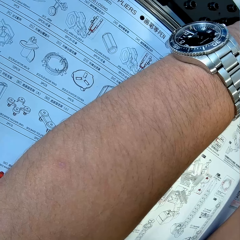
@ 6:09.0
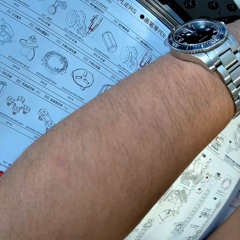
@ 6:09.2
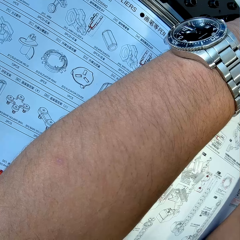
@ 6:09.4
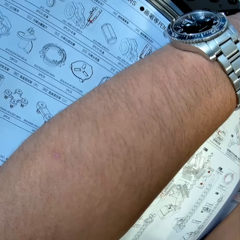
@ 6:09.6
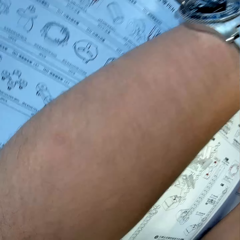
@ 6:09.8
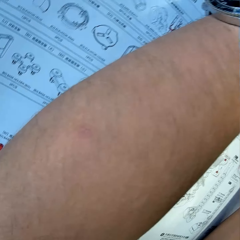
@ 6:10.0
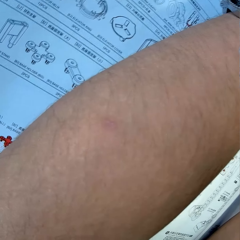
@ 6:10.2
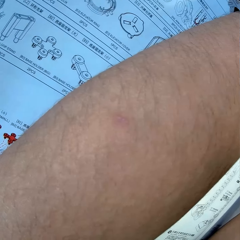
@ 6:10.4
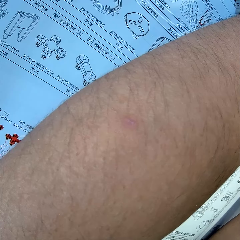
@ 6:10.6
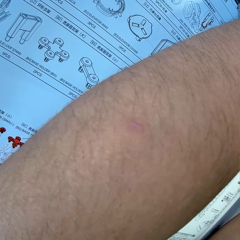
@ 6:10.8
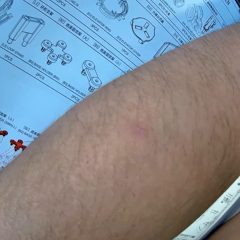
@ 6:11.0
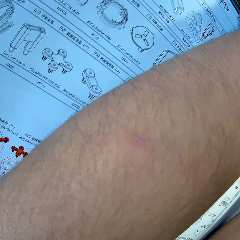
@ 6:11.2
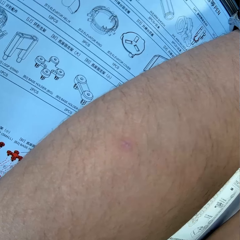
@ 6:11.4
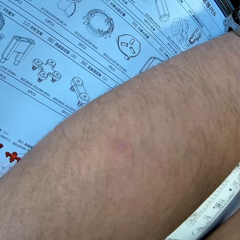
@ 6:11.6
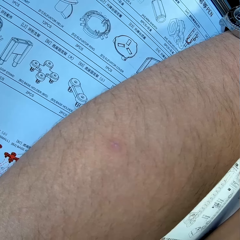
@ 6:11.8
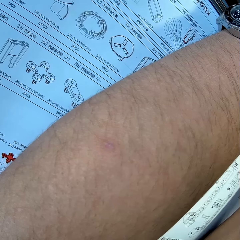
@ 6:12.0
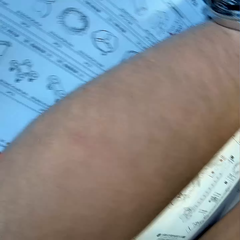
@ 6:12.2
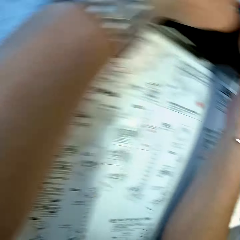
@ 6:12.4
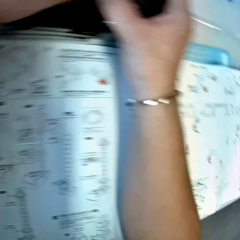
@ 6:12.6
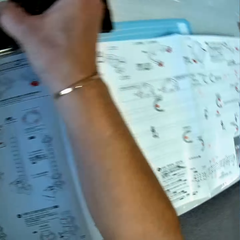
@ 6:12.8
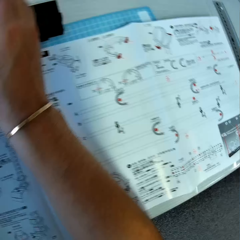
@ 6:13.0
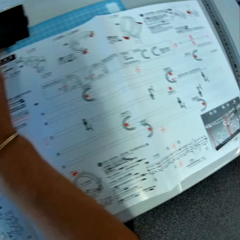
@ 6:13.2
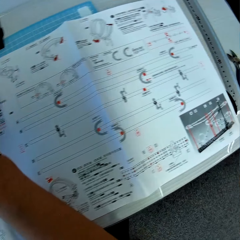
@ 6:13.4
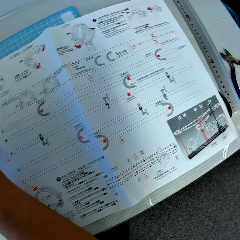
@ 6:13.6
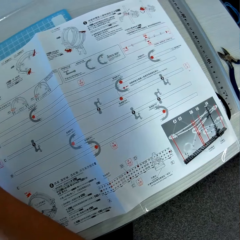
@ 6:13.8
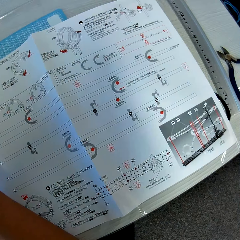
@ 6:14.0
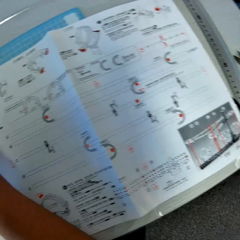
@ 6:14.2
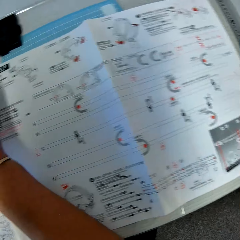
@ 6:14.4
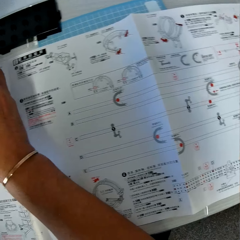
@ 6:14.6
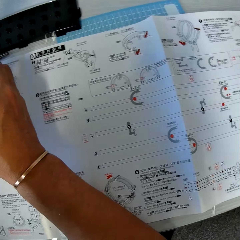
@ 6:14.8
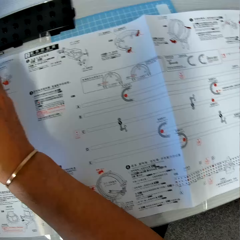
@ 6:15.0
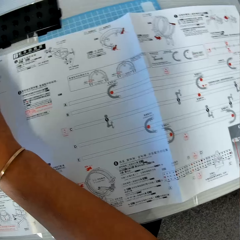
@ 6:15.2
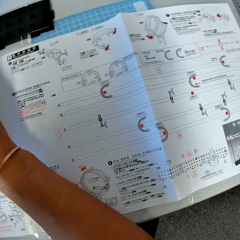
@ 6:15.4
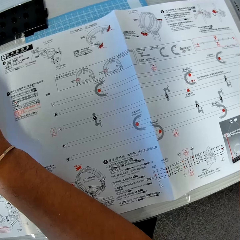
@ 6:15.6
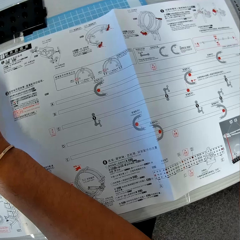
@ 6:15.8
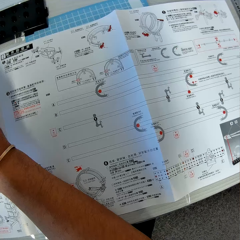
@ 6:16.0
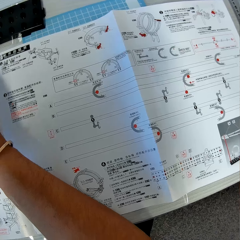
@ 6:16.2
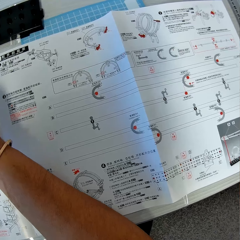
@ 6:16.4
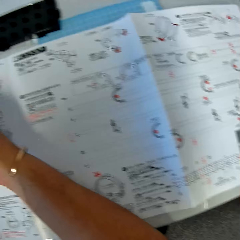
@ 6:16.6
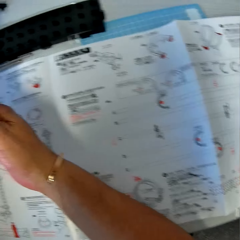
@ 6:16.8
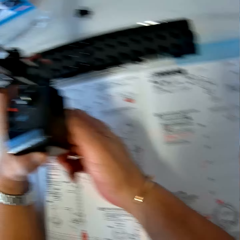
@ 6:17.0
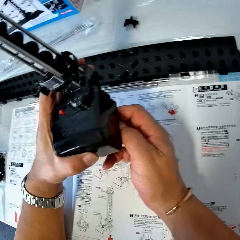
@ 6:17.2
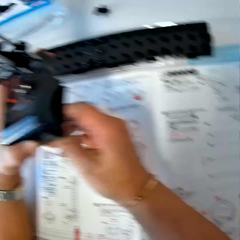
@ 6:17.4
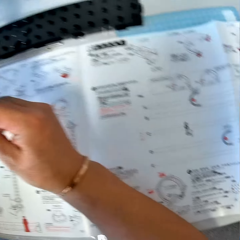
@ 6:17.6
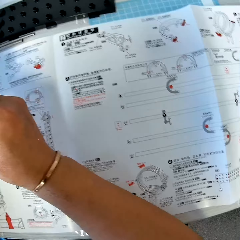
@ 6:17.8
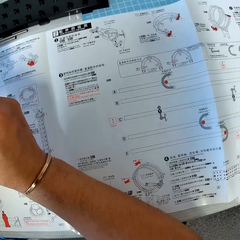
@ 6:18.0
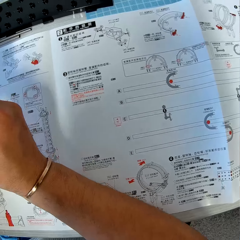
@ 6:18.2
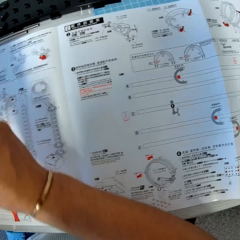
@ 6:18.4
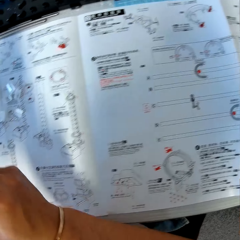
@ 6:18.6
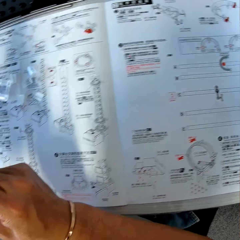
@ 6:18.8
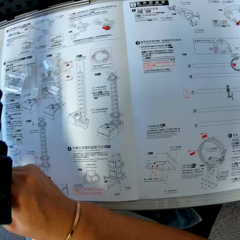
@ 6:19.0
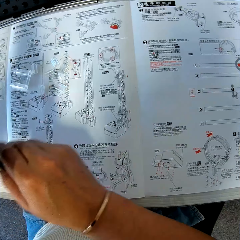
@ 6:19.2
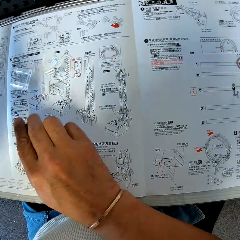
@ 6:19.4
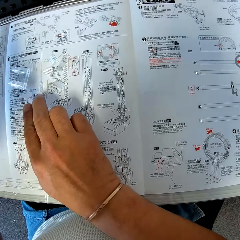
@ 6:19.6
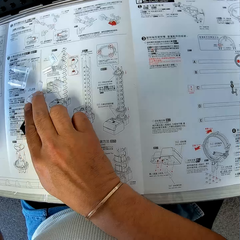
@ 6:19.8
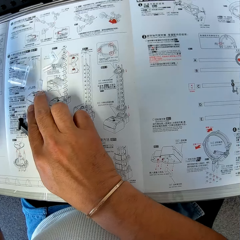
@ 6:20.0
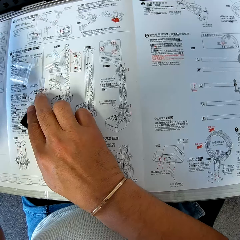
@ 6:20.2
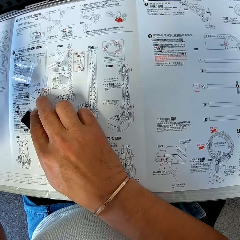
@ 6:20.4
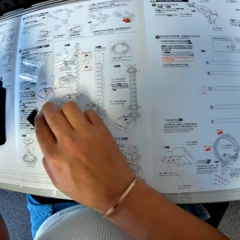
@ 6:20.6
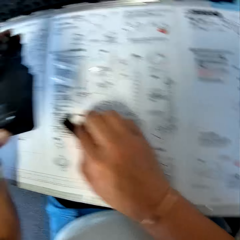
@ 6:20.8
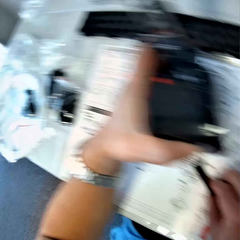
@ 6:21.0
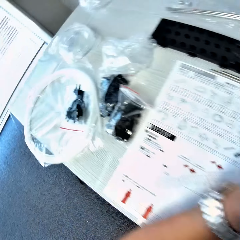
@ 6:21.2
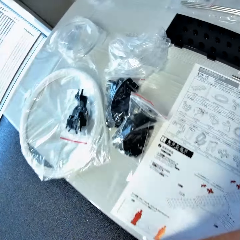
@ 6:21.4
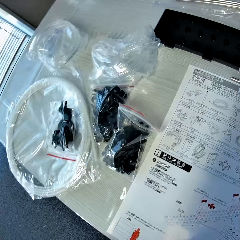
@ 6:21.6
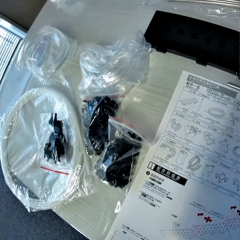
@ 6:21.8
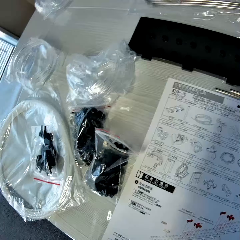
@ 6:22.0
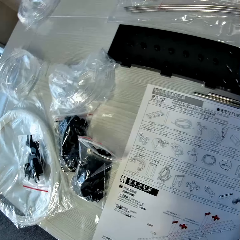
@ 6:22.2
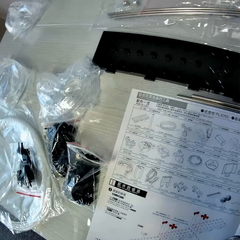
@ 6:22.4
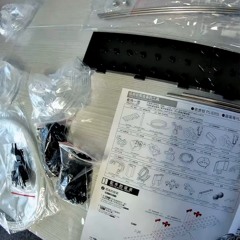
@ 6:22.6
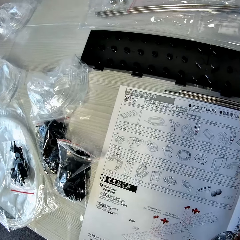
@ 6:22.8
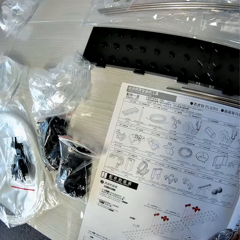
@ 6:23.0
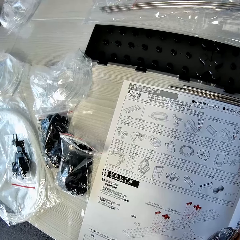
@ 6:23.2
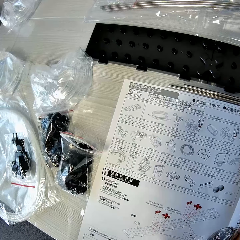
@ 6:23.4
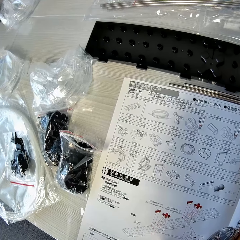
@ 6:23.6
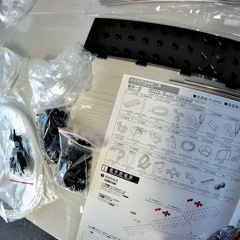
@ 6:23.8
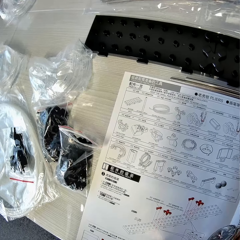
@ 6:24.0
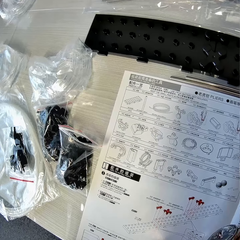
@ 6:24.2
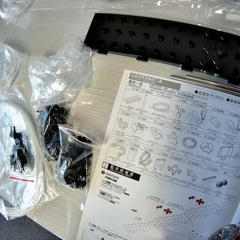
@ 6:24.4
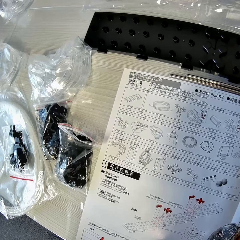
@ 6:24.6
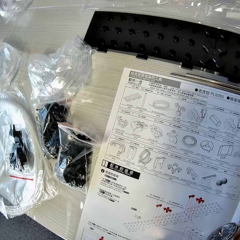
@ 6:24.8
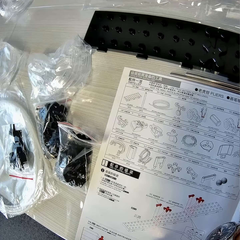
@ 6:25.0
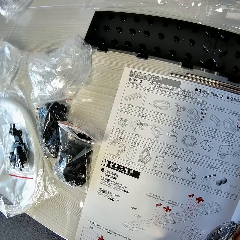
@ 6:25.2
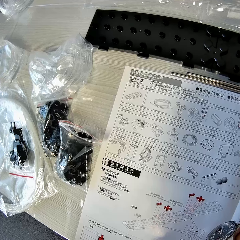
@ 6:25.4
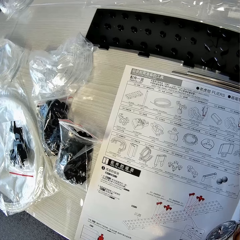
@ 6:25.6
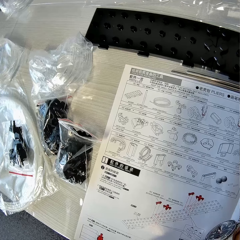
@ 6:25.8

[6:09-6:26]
The camera wearer reads the manual. He removes the base holder from the space rail. He reads the manual. He drops the base holder on the table. He moves the space rail sideways to his right.

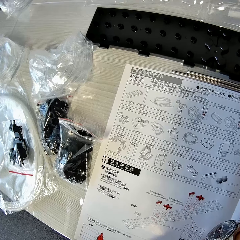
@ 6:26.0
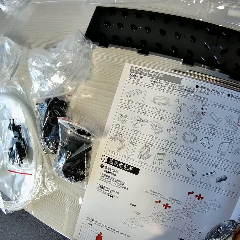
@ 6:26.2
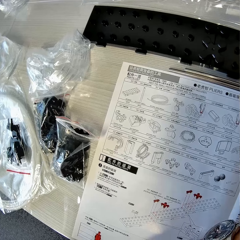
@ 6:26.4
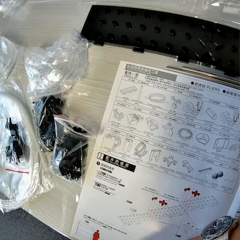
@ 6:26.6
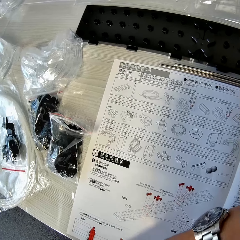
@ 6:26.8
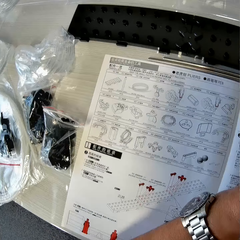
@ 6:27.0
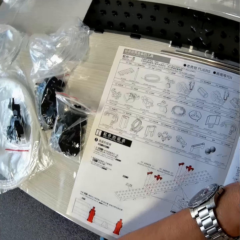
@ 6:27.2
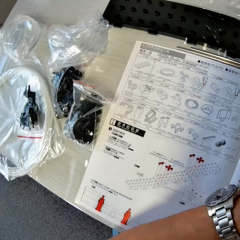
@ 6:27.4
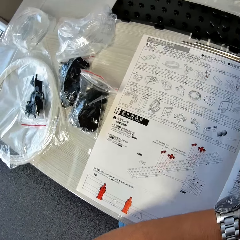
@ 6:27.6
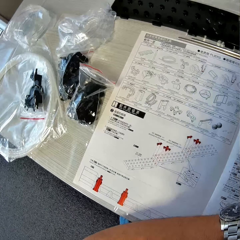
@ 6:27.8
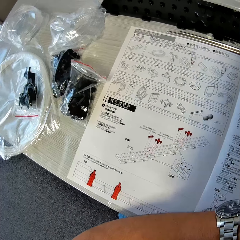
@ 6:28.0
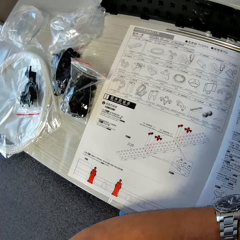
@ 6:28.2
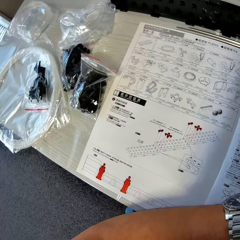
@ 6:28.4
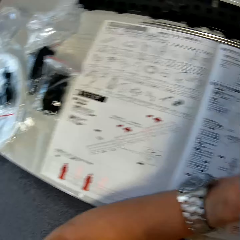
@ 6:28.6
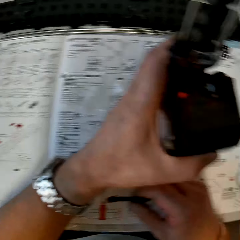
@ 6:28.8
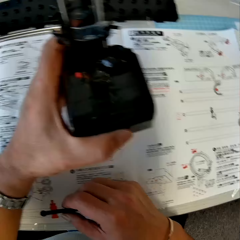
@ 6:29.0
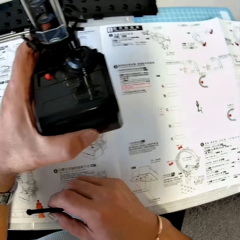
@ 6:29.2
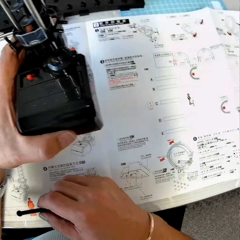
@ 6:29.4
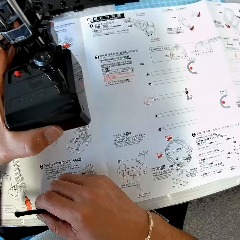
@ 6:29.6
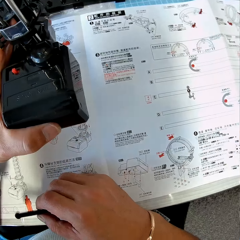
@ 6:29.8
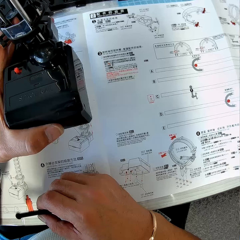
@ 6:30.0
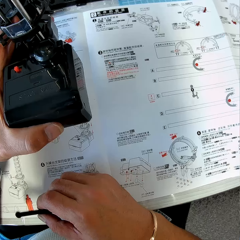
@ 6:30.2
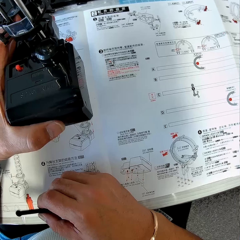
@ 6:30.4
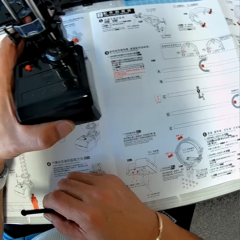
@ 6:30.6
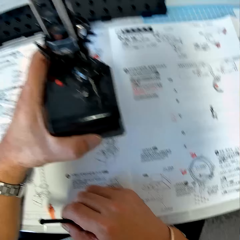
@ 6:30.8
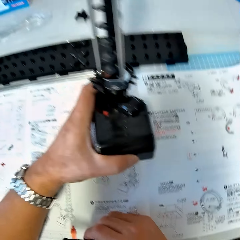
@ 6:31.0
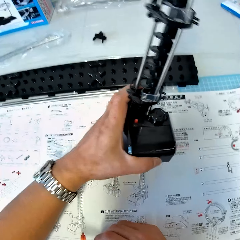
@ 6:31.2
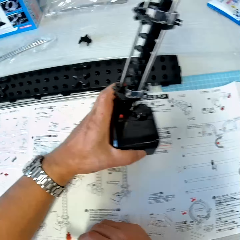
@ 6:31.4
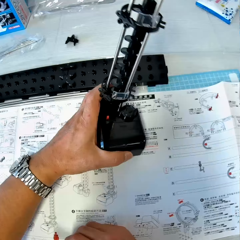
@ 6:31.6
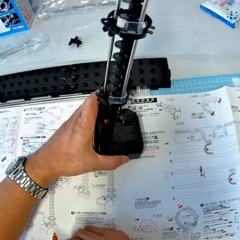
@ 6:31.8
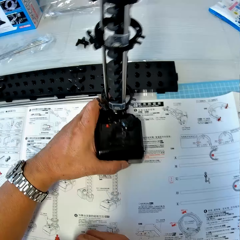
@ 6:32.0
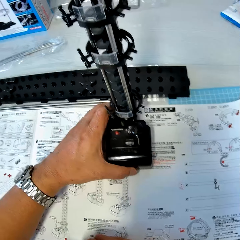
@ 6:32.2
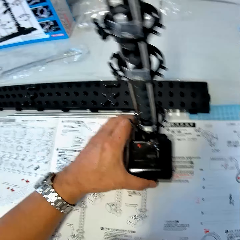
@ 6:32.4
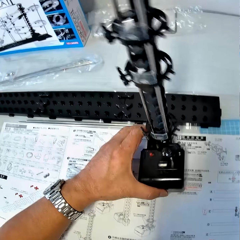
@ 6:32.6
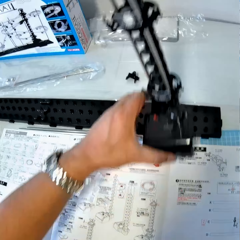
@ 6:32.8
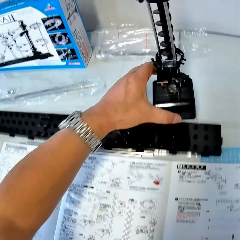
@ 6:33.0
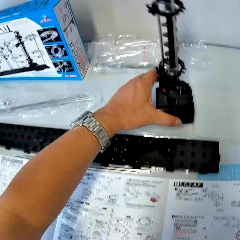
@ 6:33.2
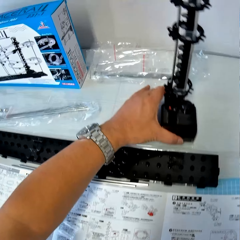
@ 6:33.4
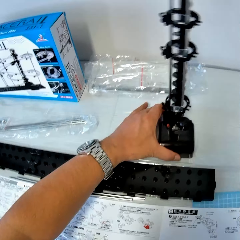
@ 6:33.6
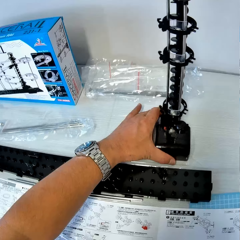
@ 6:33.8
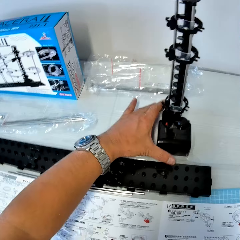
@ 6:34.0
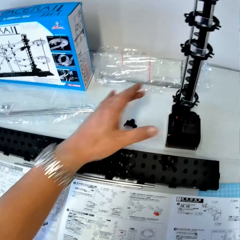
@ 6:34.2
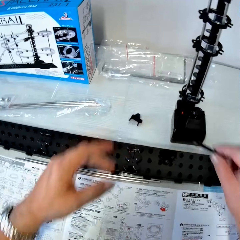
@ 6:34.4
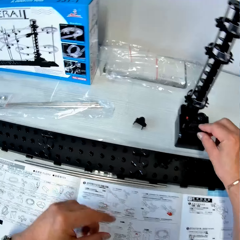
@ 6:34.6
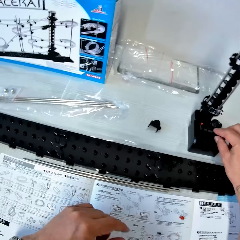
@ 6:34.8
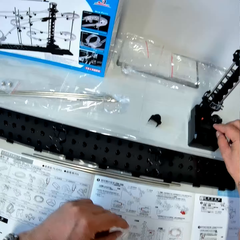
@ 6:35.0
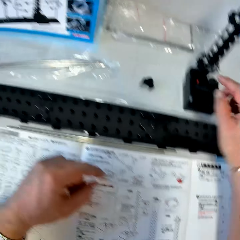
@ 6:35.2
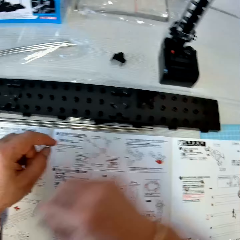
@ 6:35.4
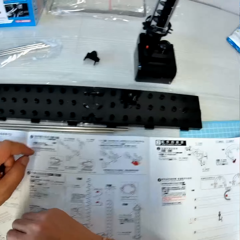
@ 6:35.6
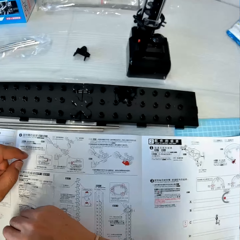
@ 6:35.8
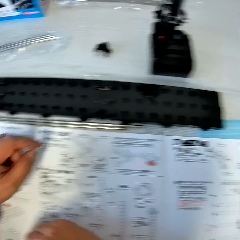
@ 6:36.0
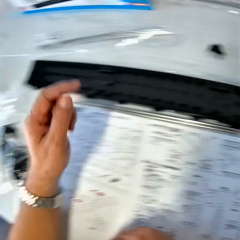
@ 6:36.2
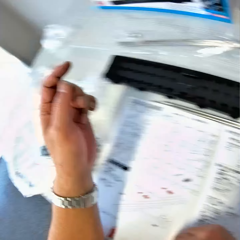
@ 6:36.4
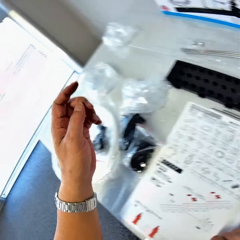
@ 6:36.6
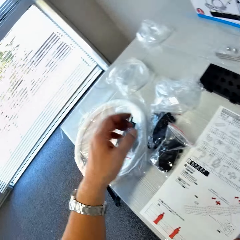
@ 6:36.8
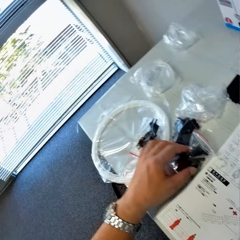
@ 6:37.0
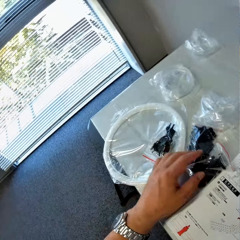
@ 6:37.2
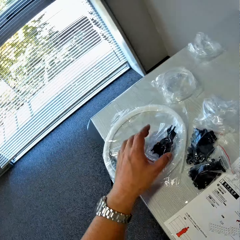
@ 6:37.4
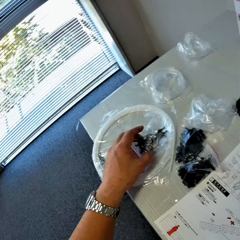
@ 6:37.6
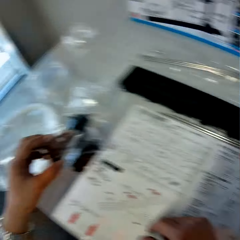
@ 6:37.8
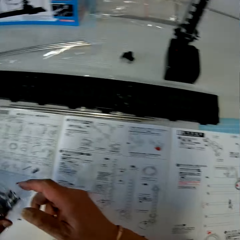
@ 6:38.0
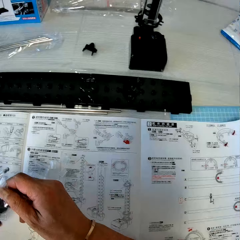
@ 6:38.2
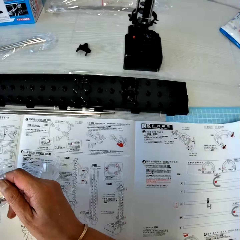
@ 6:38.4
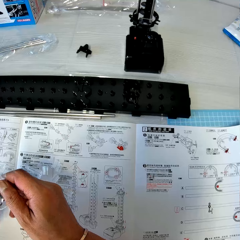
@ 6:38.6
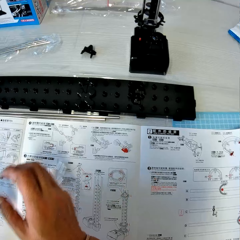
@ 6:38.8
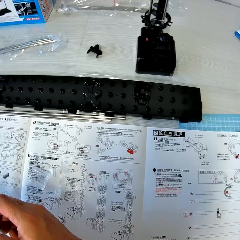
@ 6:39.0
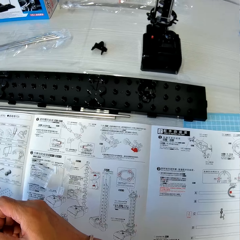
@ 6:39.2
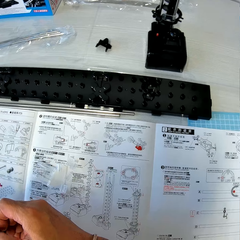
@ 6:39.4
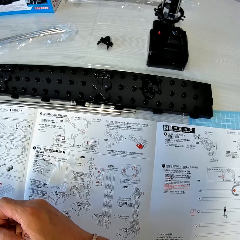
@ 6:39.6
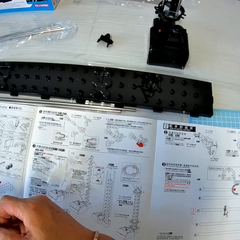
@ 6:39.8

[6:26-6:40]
The camera wearer holds the space rail with his left hand and holds the base holder with his right hand on the table. He drops the space rail on the table. He lifts up the space rail from the table. He drops the space rail on the table. He drops the base holder on the space rail. He touches a pack of rail stands on the table. He picks up a pack of fork parts from the table.
